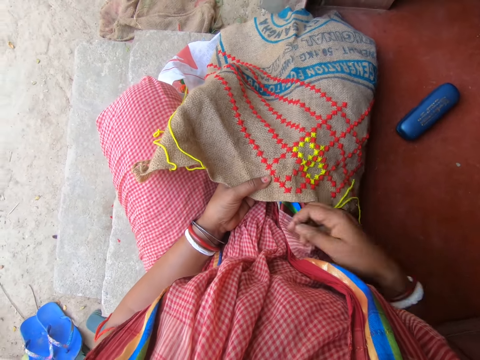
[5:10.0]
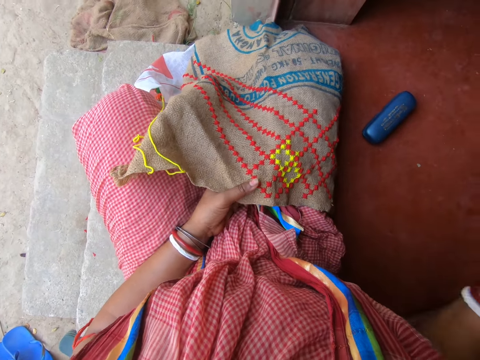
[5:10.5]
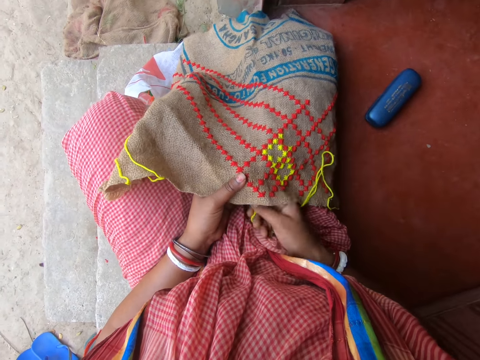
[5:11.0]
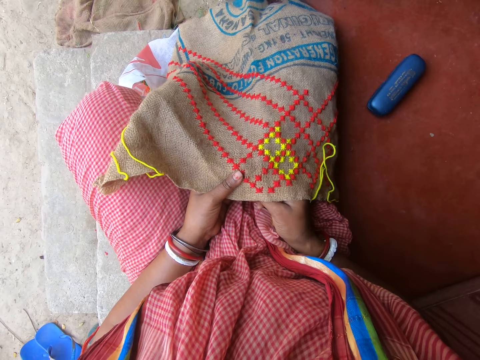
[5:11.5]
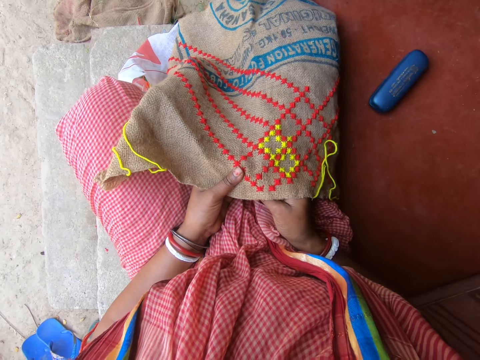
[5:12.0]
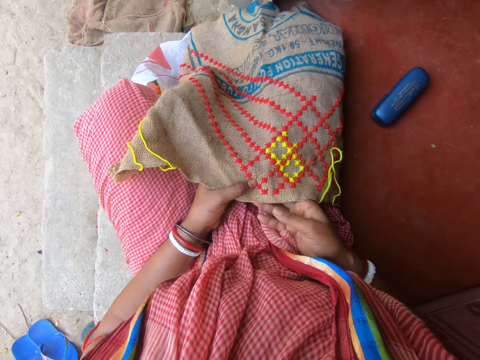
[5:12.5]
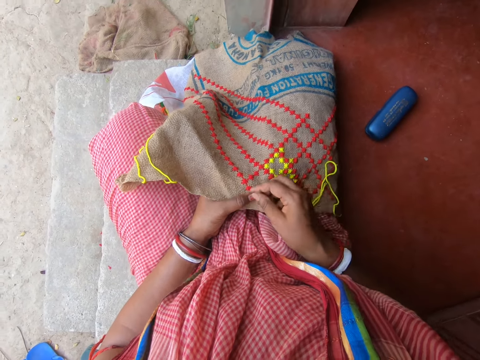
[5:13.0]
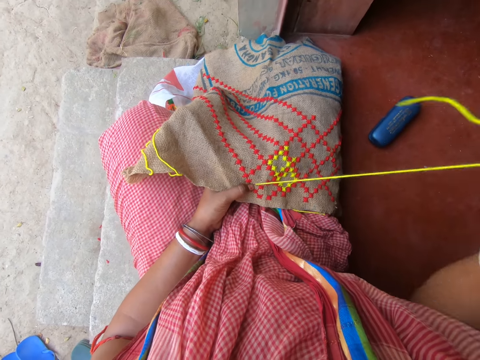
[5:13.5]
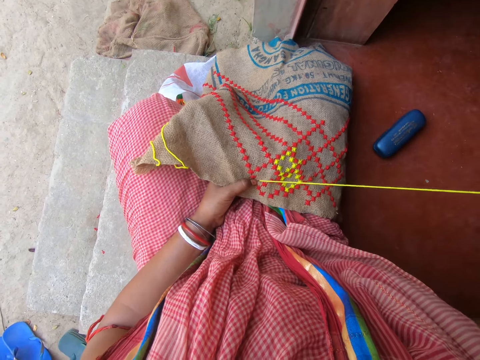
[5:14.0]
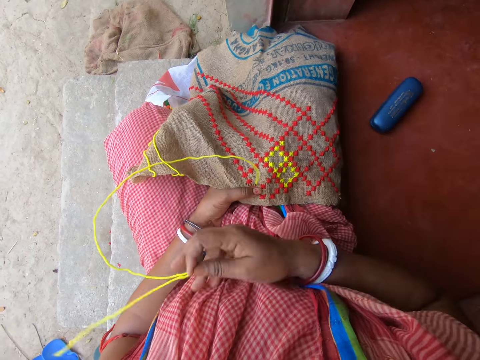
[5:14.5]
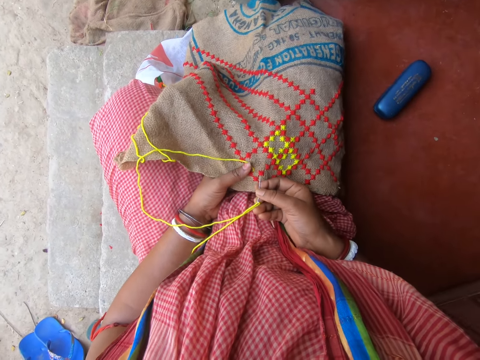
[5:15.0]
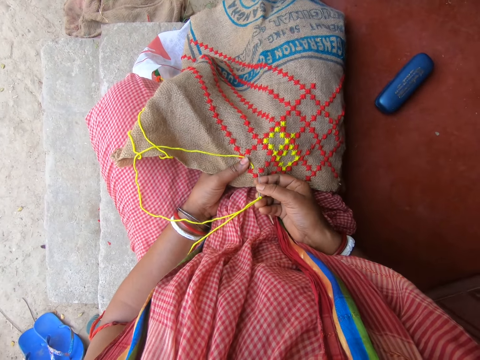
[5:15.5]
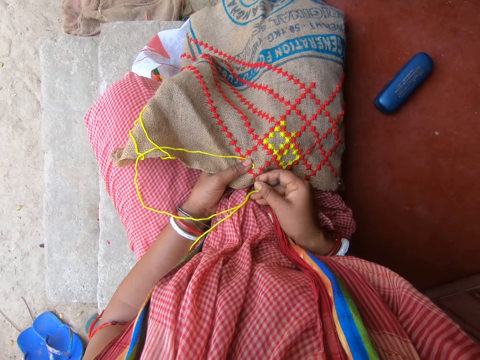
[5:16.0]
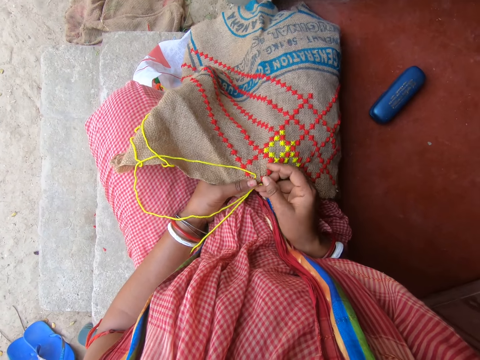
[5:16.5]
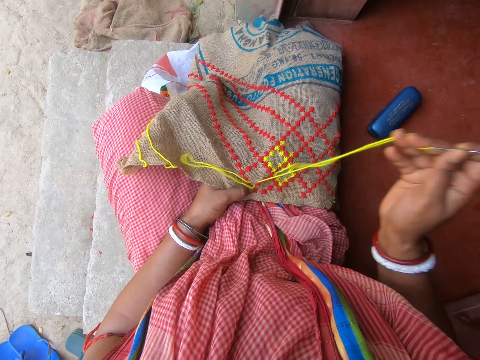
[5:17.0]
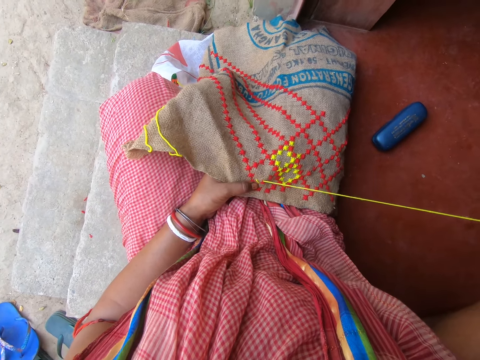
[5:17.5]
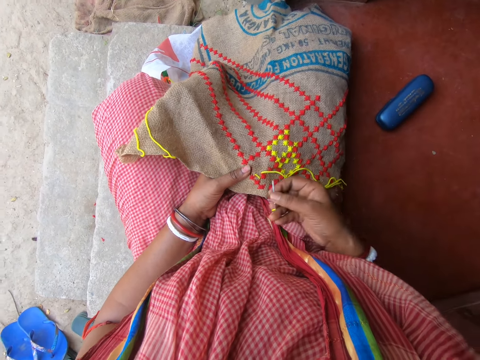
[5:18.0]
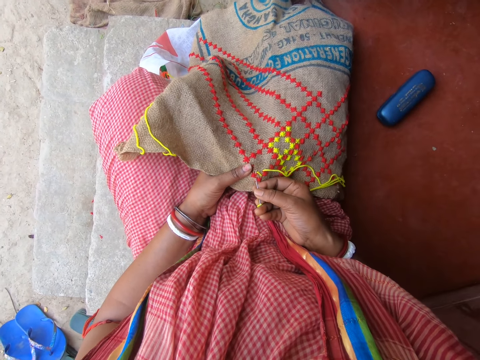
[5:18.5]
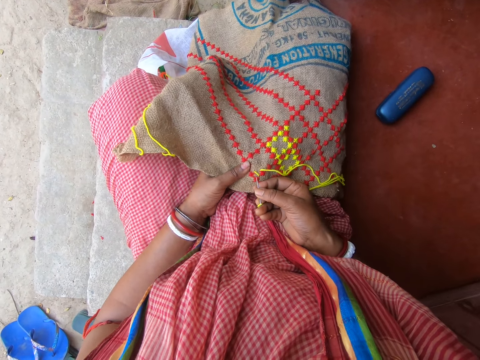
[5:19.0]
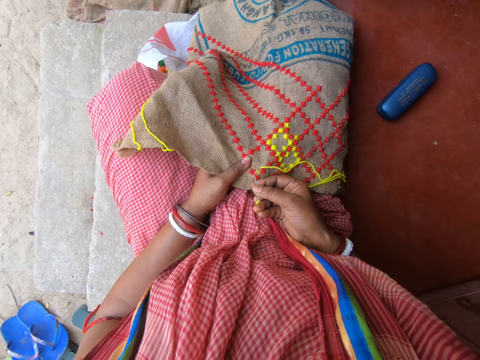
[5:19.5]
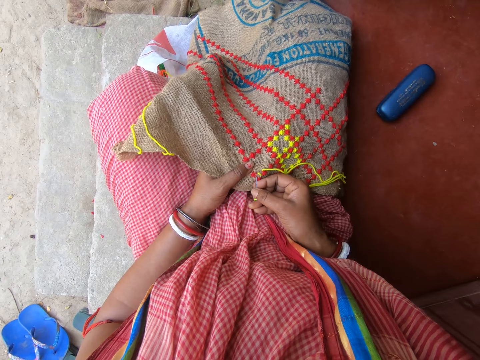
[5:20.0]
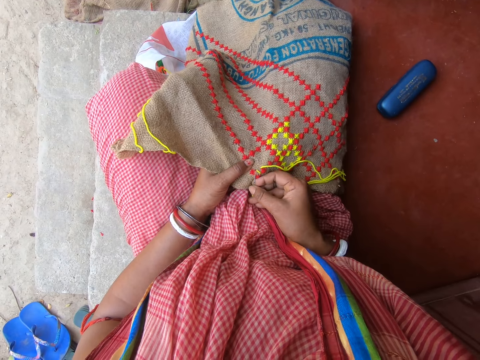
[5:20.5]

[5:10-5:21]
The camera wearer moves the needle up and moves a hand down. She sews the bag or mat with the needle in her hands. She moves a hand up, pulls up the needle, moves the needle down, and sews the mat.

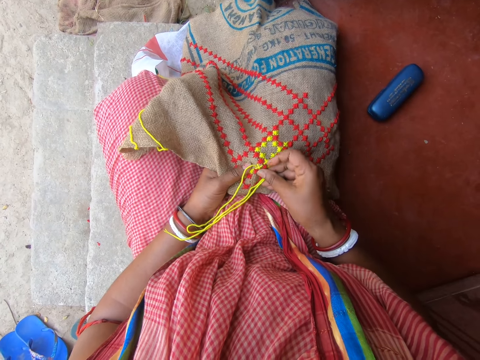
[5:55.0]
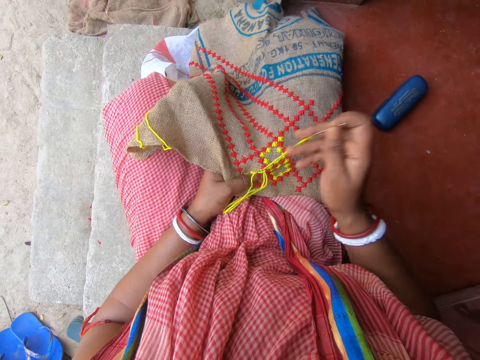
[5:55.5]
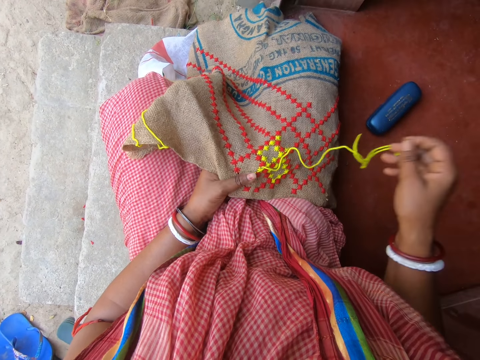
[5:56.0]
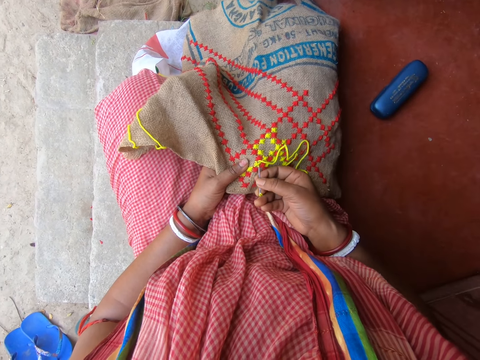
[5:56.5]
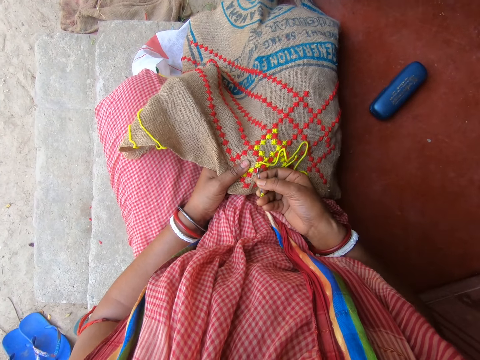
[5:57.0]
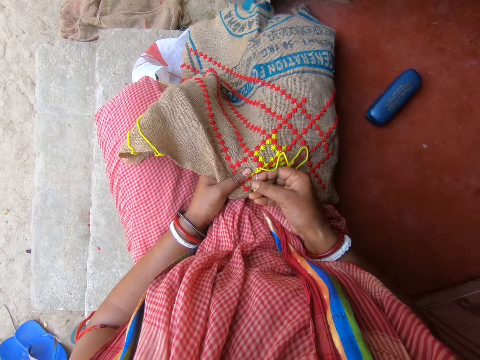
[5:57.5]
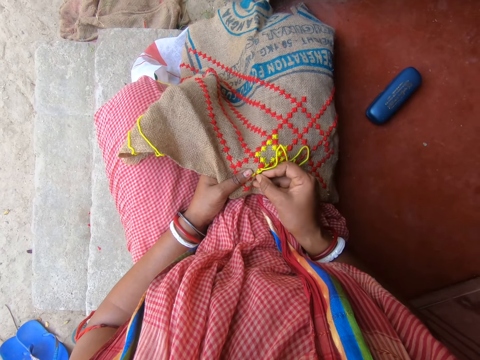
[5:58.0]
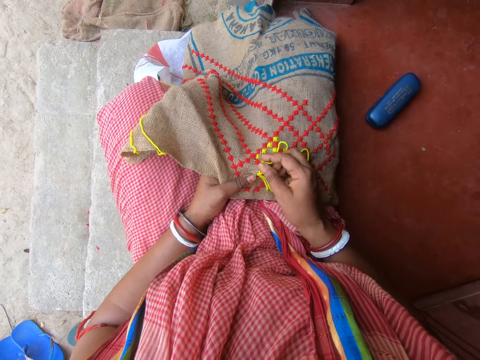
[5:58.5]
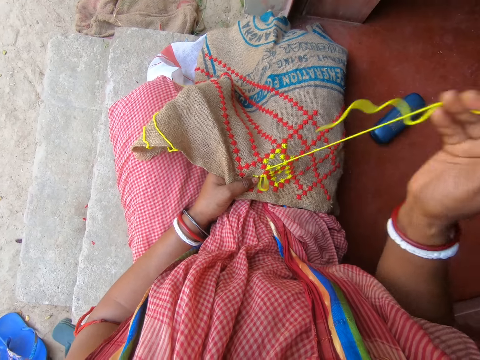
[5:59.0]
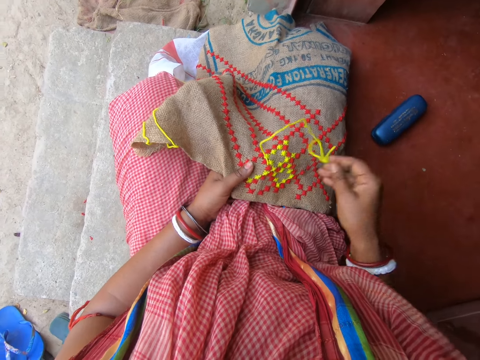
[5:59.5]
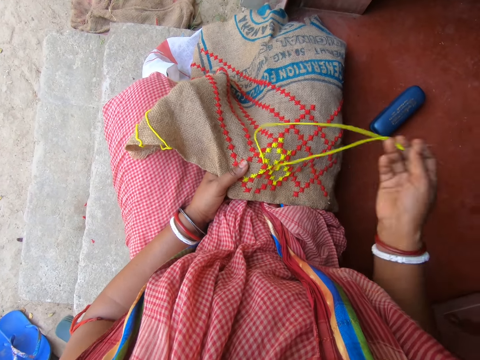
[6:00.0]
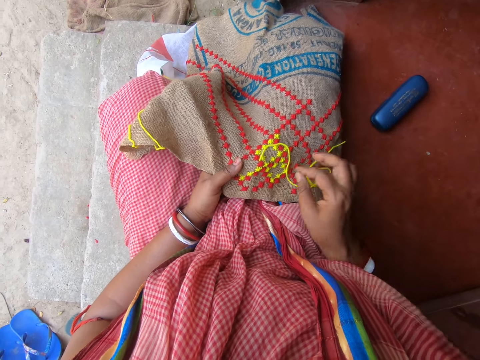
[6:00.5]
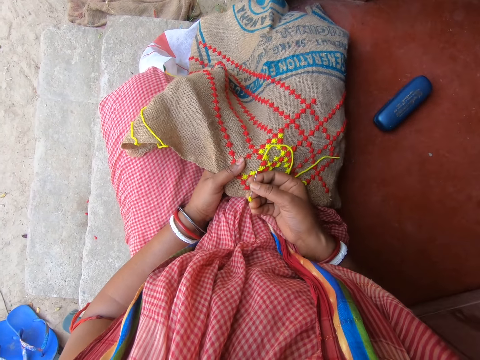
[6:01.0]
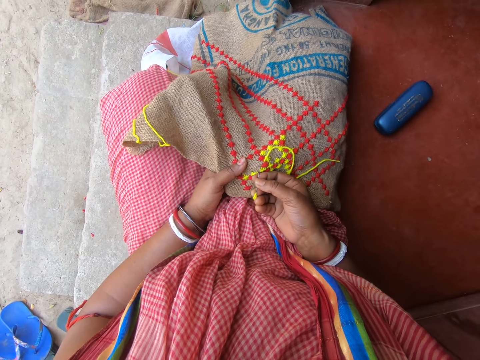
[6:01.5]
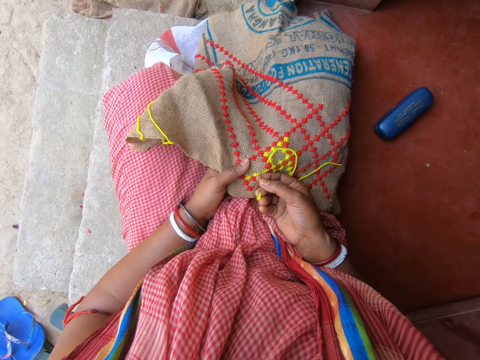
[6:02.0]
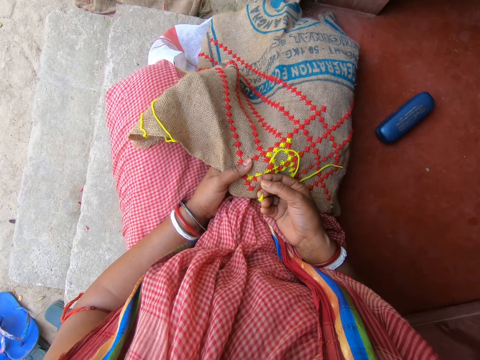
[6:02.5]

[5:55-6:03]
A man interacts with the camera wearer.

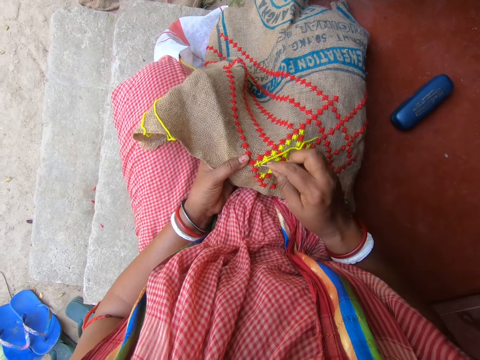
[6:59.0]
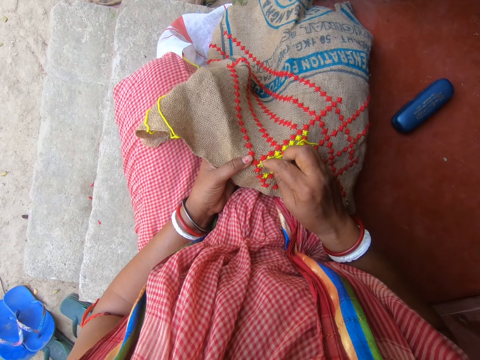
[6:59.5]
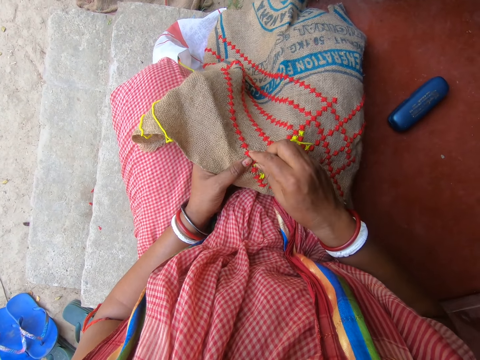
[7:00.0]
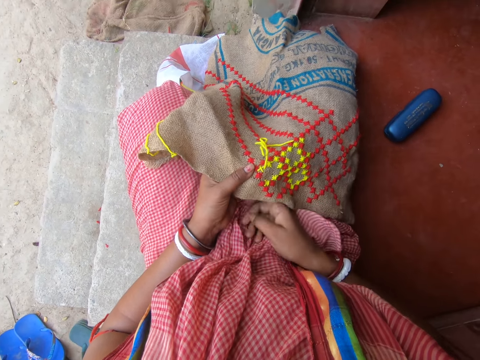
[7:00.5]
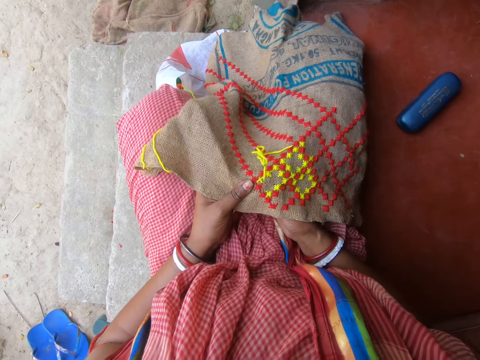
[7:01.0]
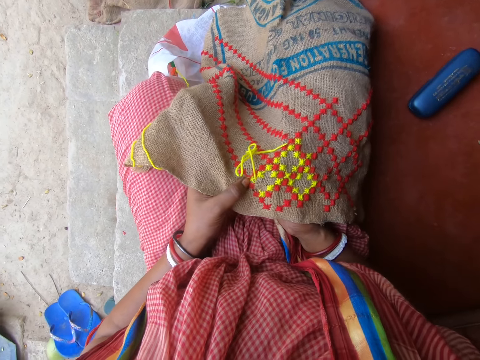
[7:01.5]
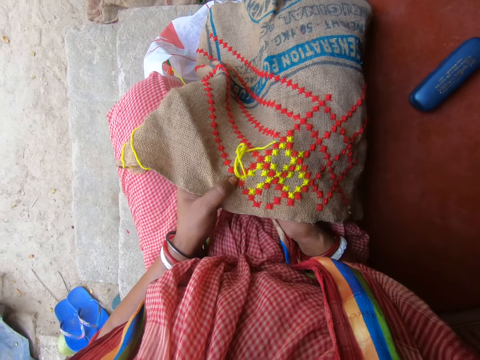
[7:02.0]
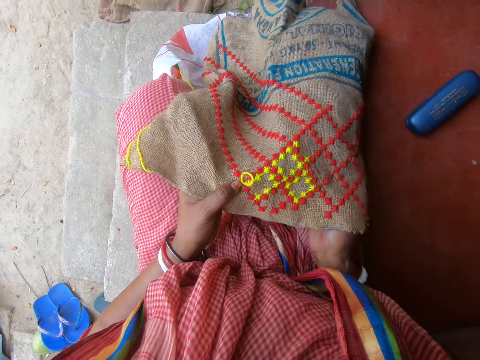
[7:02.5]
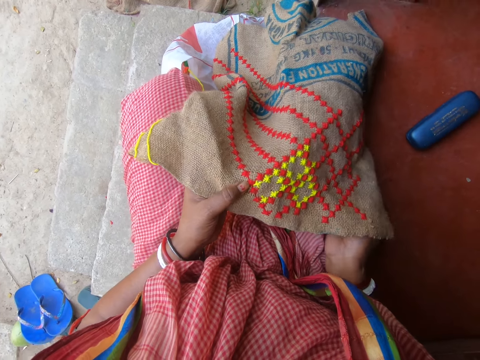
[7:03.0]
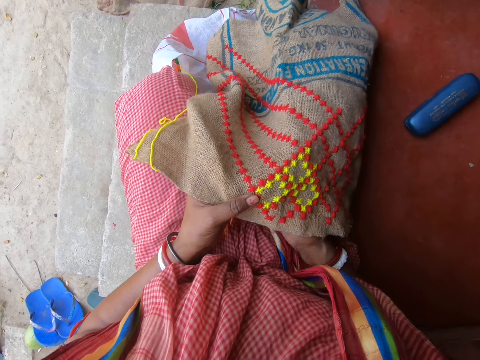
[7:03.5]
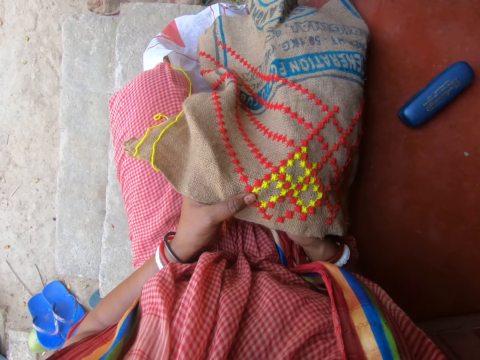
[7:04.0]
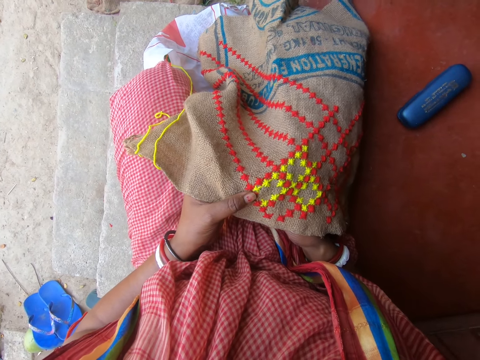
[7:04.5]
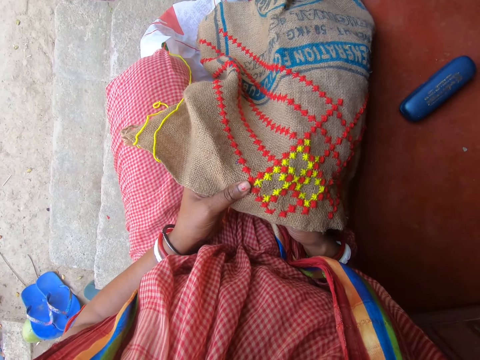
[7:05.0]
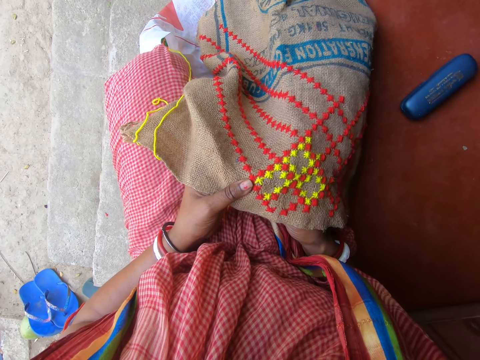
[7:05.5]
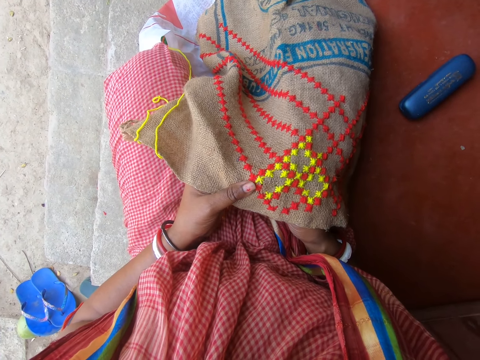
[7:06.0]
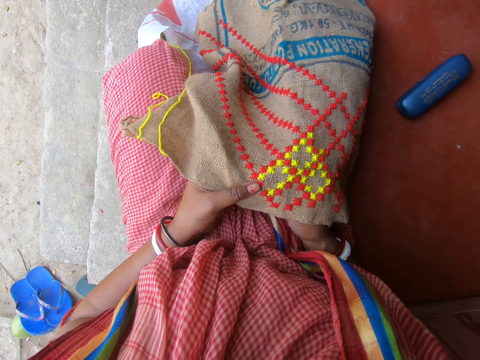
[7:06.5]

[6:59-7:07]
The camera wearer moves a hand down, pulls out a needle, and sews the mat.
